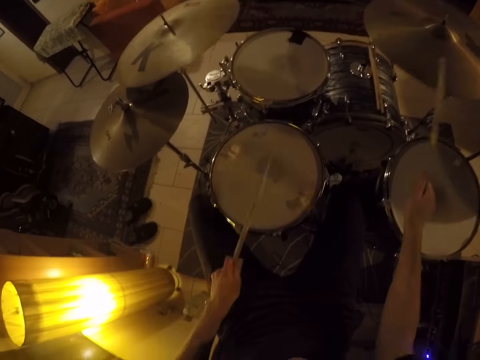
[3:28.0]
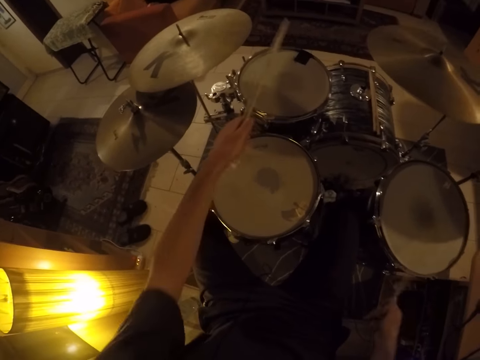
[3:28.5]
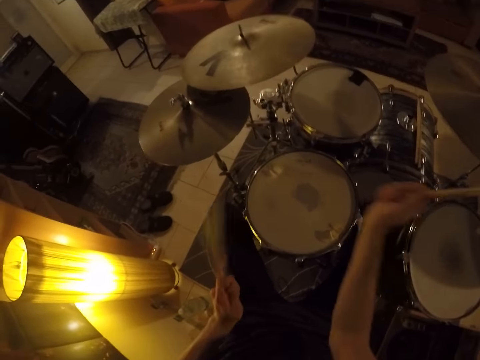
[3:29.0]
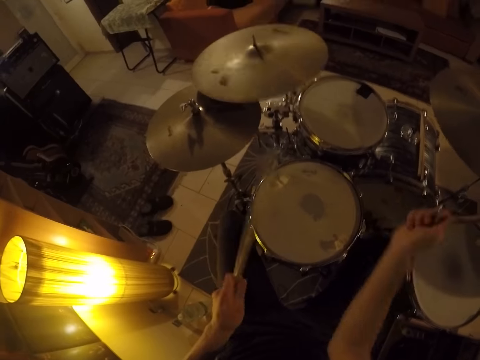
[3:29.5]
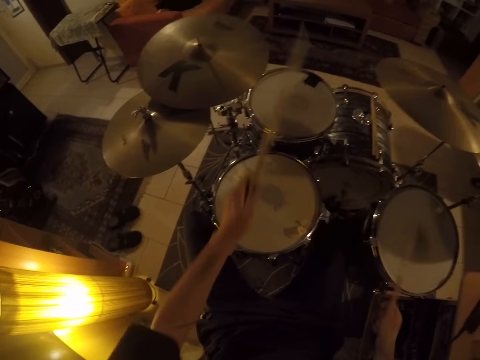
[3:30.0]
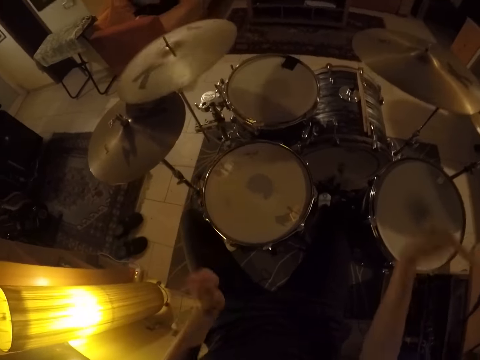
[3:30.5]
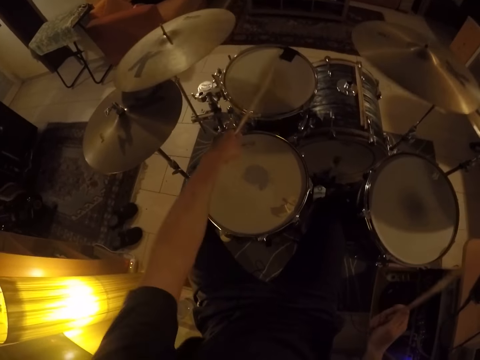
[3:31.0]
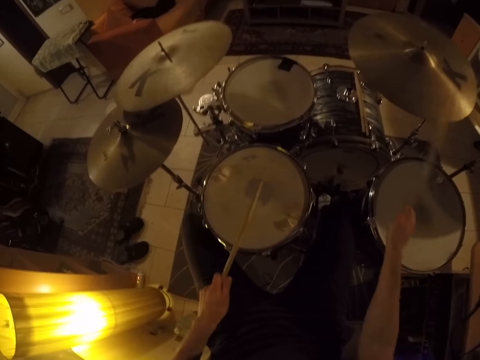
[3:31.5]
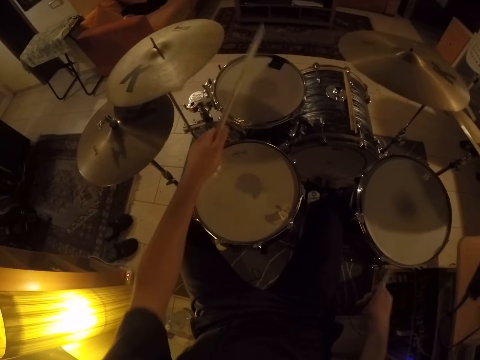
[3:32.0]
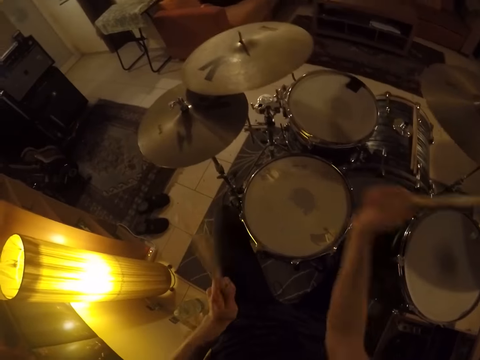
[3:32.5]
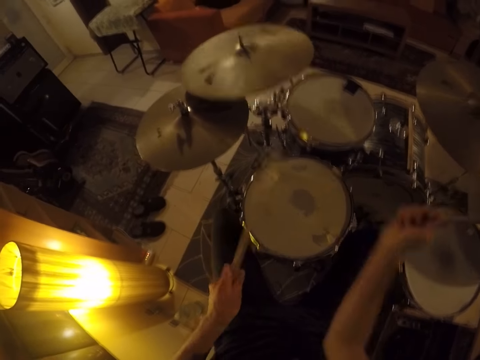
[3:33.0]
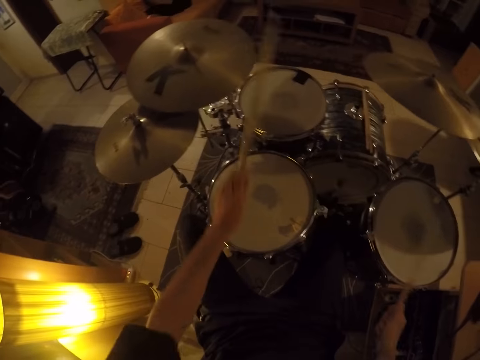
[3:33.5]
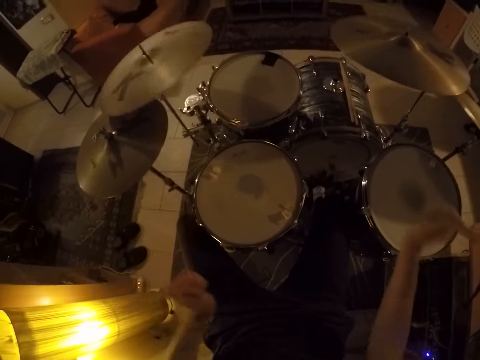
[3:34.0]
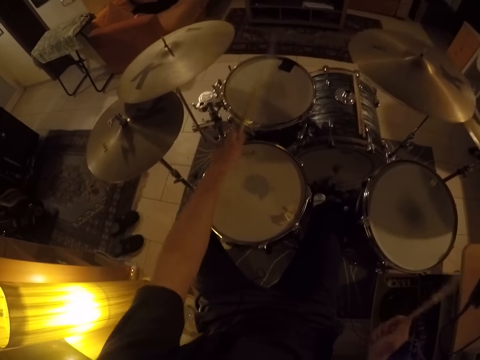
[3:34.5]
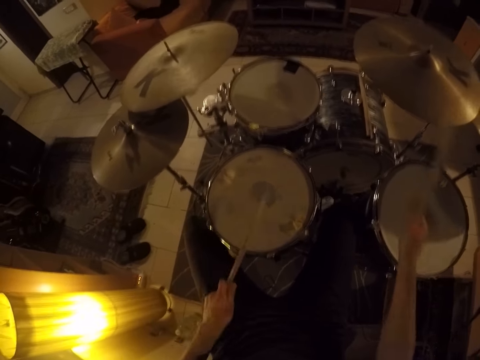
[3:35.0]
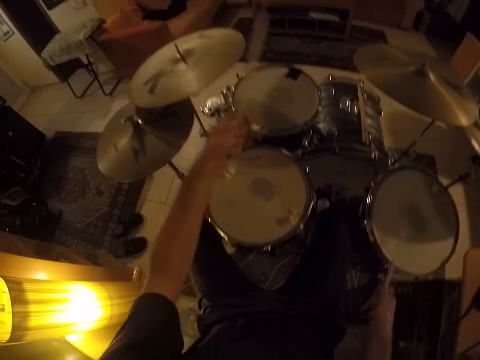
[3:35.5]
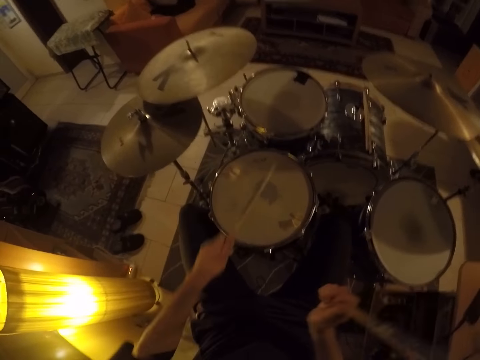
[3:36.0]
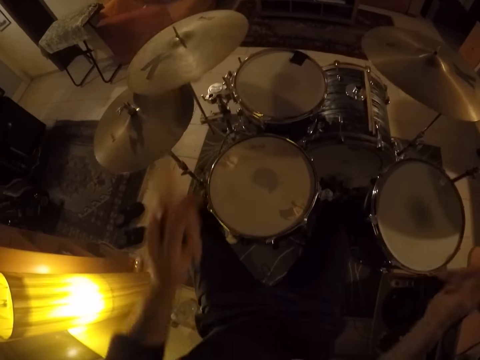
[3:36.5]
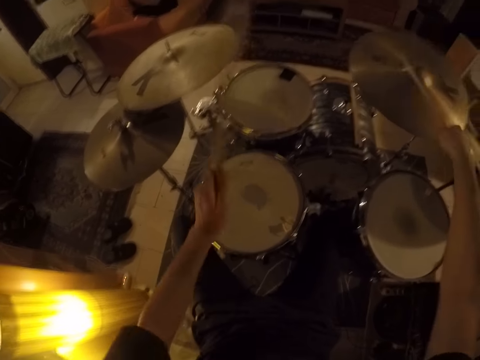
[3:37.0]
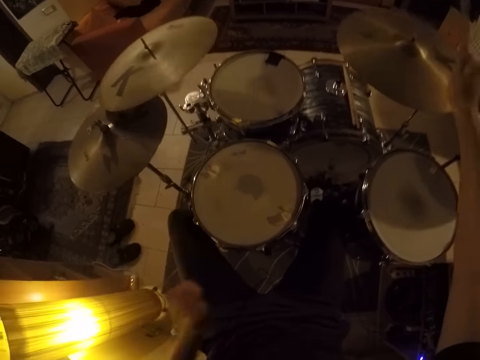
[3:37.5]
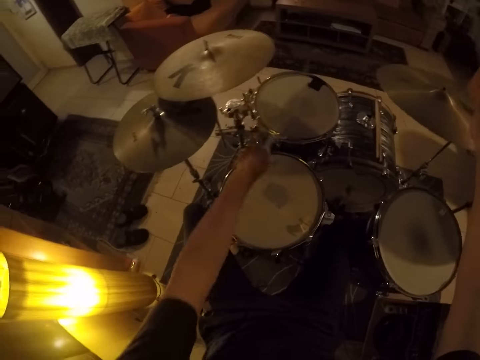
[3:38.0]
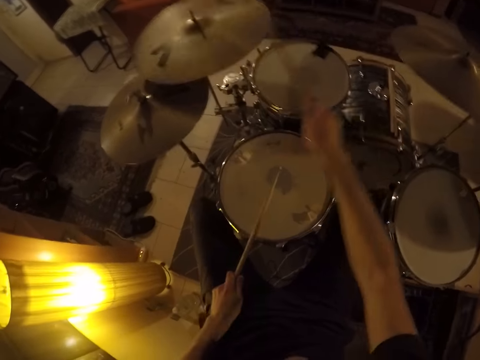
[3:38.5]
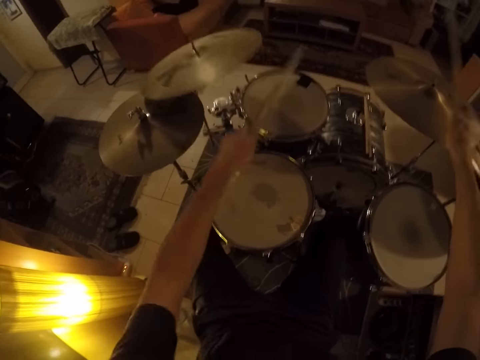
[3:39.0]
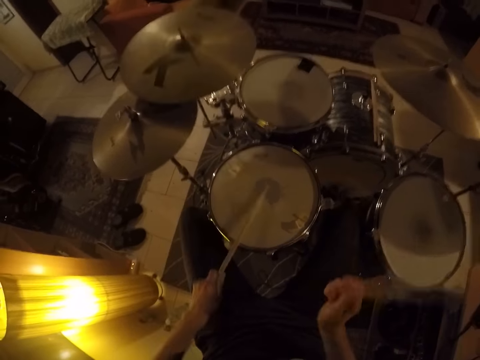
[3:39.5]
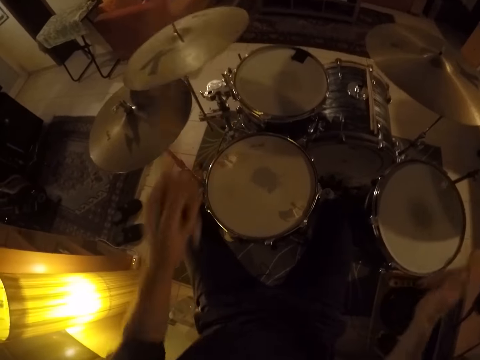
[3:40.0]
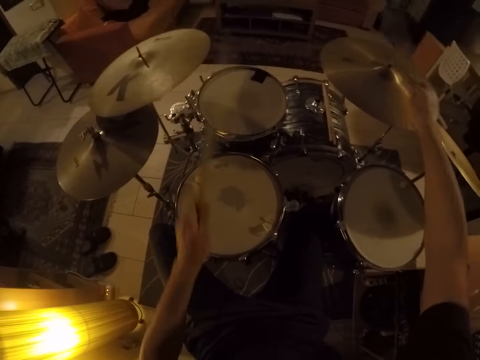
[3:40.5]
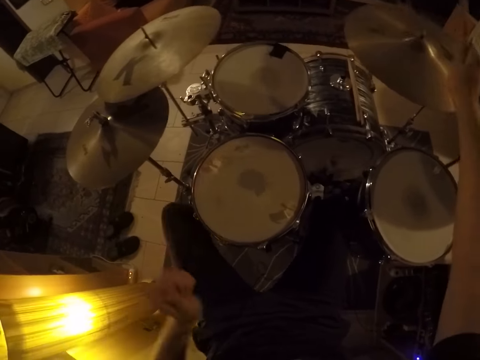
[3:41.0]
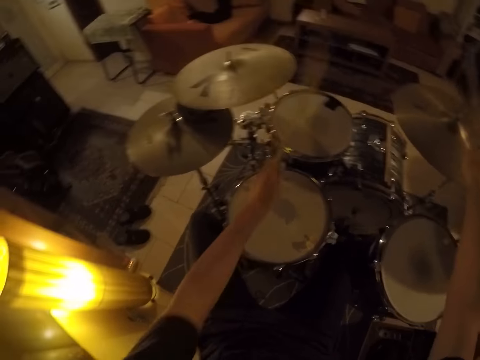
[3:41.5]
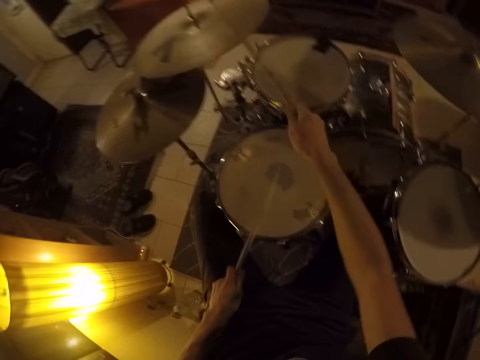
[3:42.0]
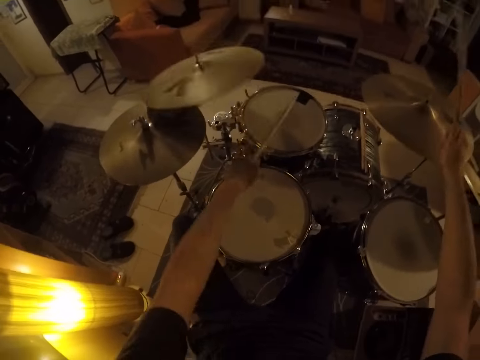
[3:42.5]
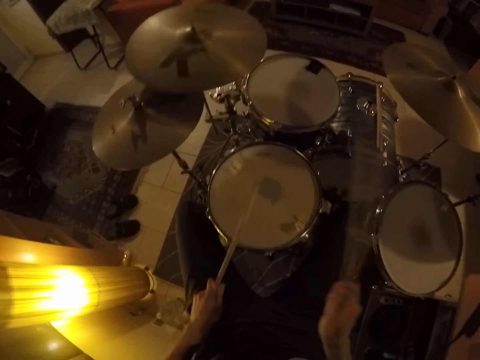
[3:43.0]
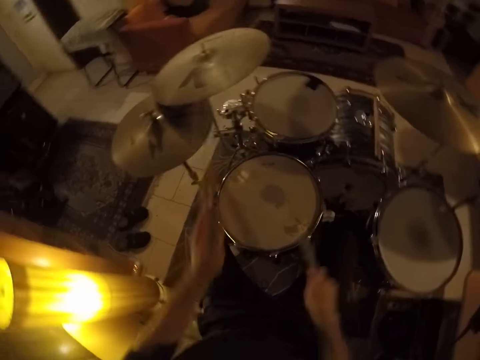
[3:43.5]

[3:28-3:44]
The camera wearer plays a crash cymbal with drum sticks repeatedly.

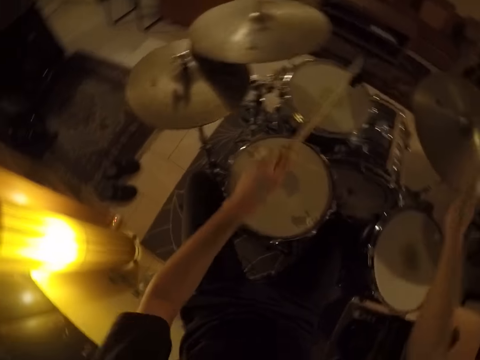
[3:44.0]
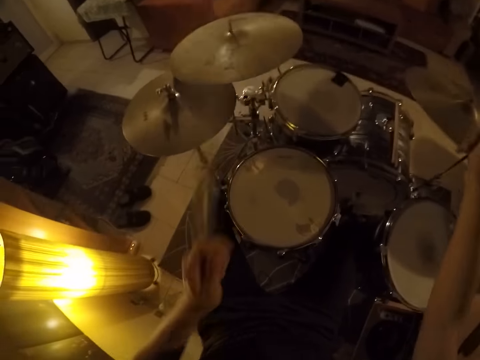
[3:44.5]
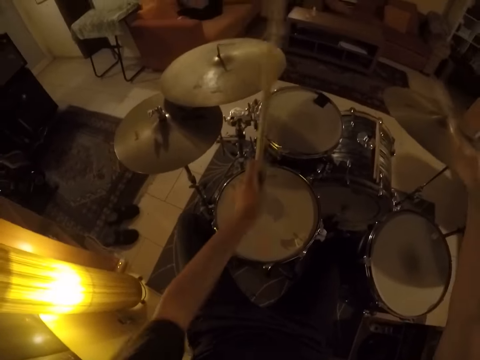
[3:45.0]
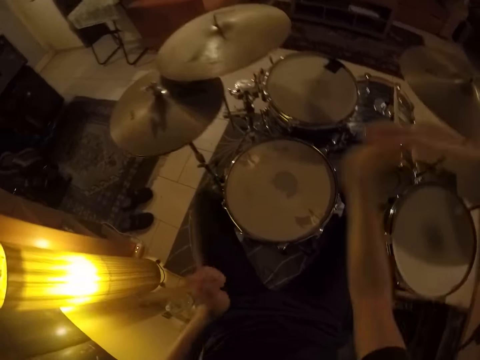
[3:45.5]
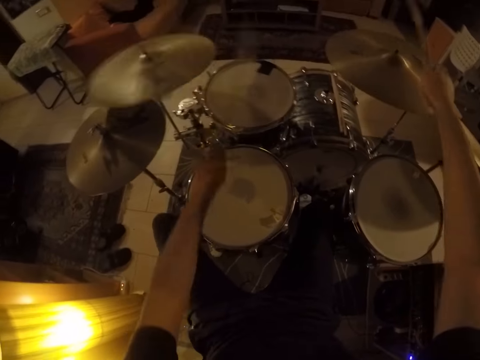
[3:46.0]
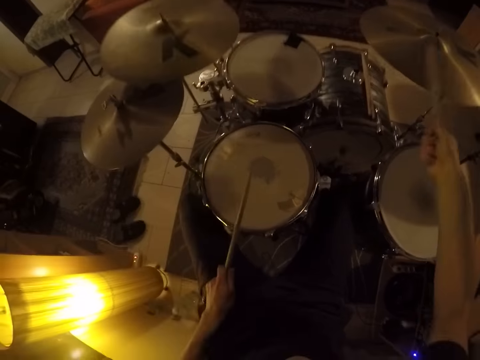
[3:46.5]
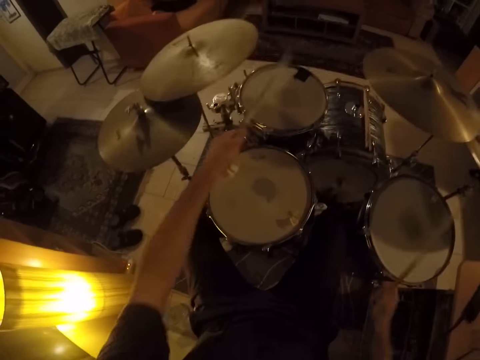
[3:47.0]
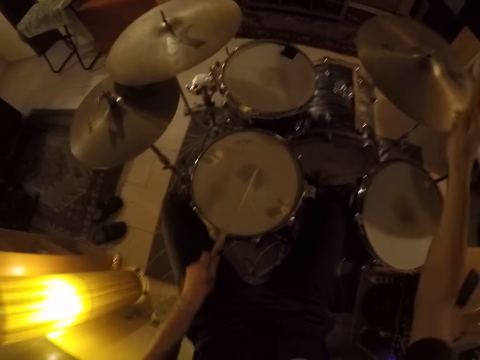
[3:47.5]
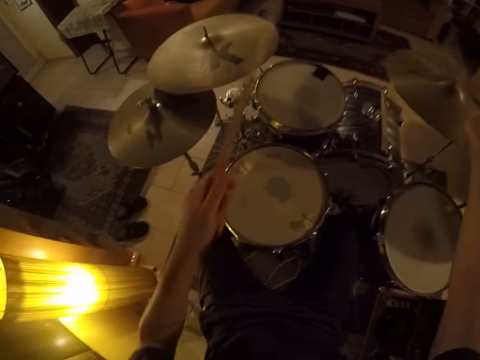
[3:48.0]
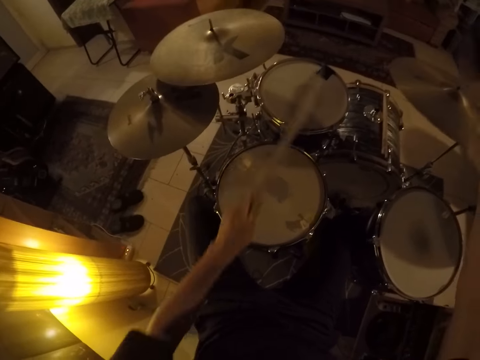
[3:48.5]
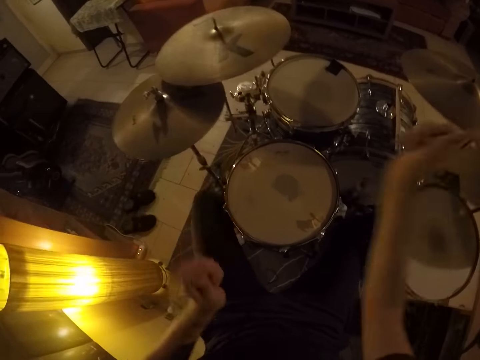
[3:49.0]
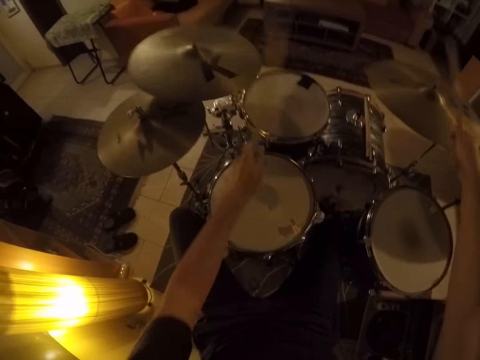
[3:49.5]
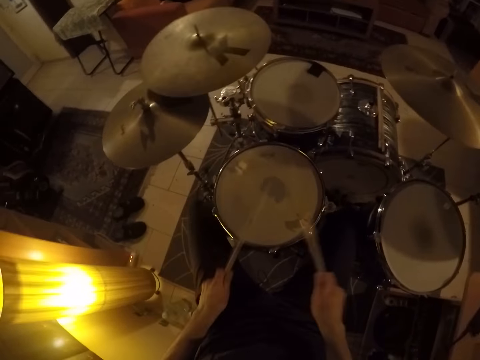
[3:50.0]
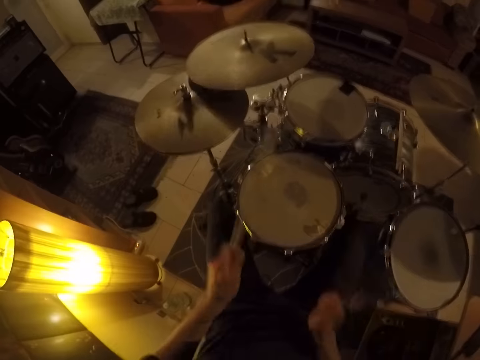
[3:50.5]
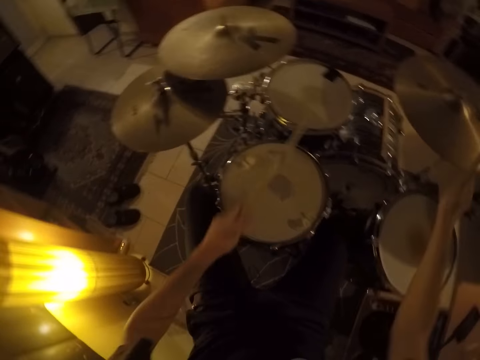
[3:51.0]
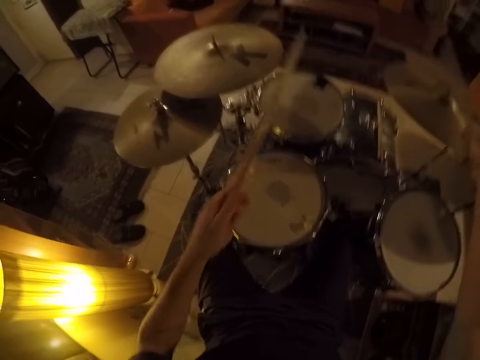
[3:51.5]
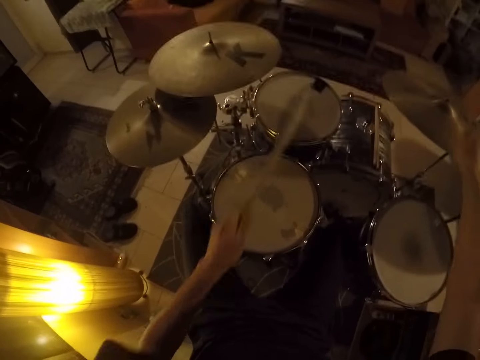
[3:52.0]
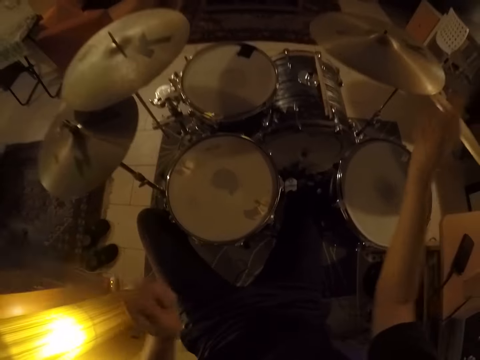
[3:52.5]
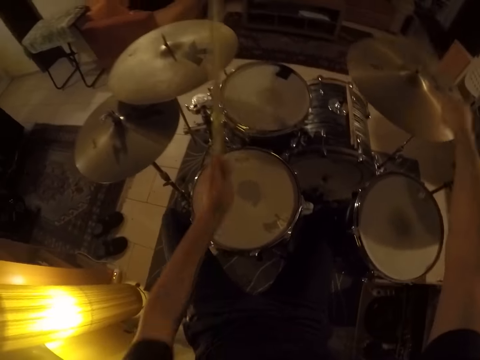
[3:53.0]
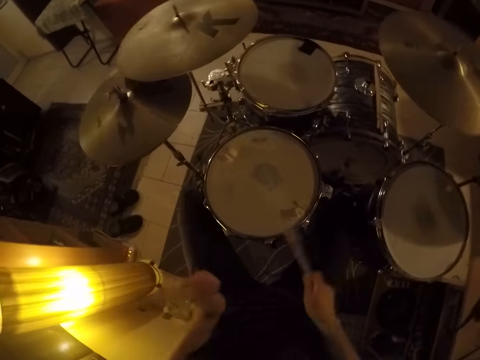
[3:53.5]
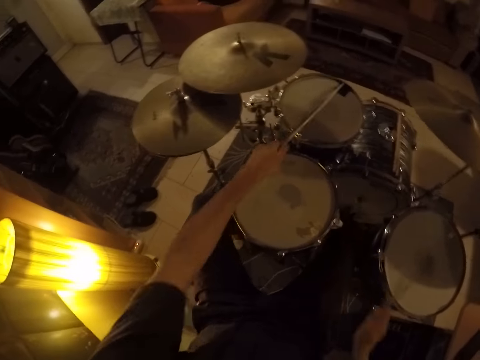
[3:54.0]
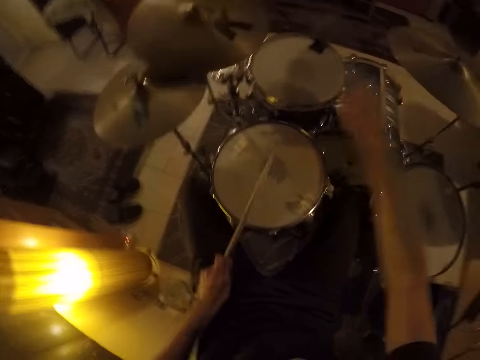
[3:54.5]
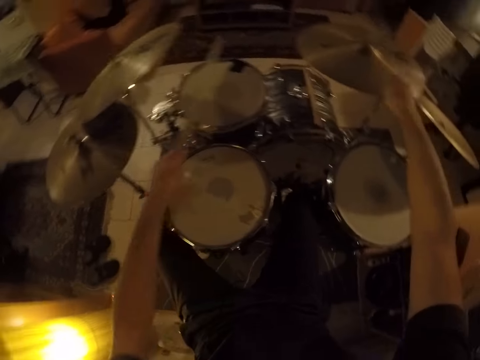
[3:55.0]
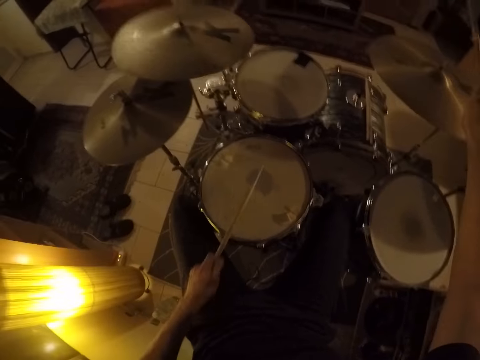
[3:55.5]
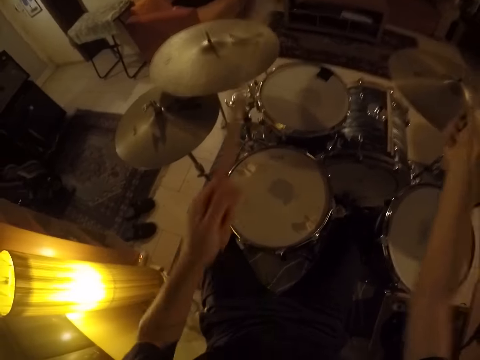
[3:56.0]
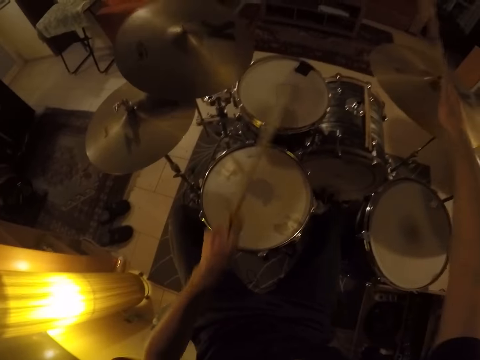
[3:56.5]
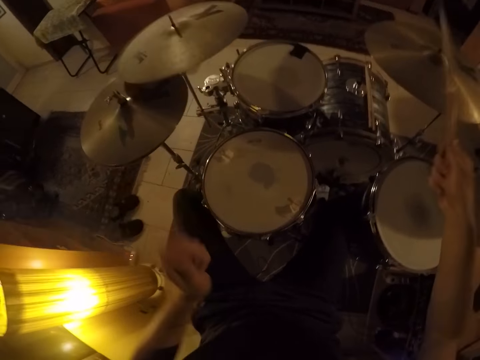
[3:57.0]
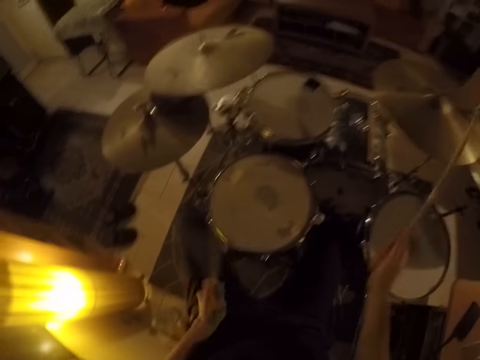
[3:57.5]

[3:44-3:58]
The camera wearer plays a crash cymbal with drum sticks repeatedly.
